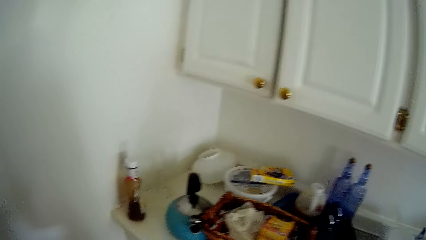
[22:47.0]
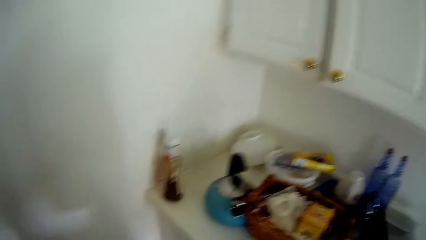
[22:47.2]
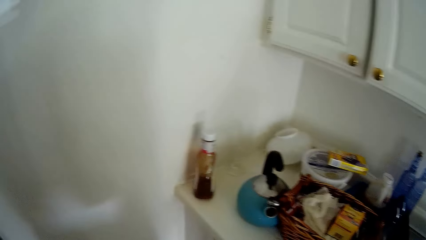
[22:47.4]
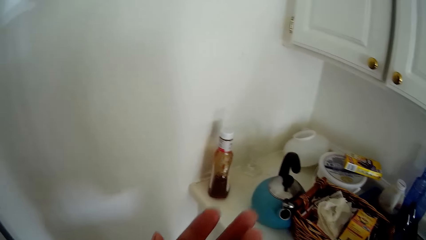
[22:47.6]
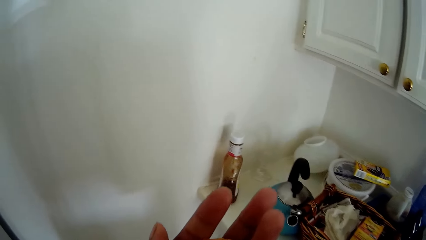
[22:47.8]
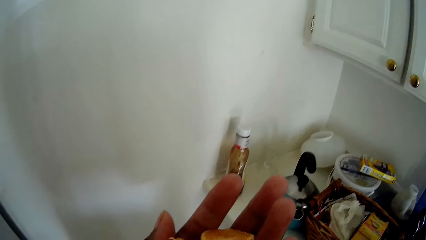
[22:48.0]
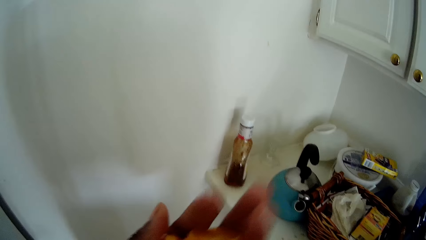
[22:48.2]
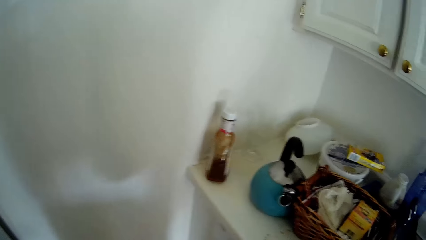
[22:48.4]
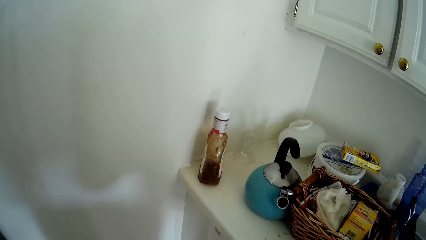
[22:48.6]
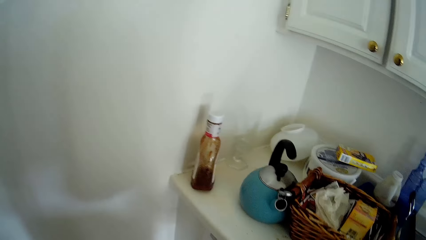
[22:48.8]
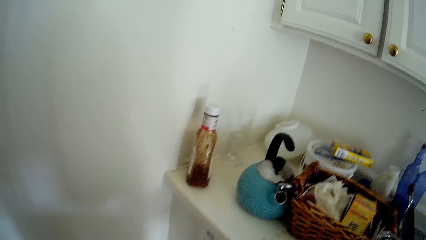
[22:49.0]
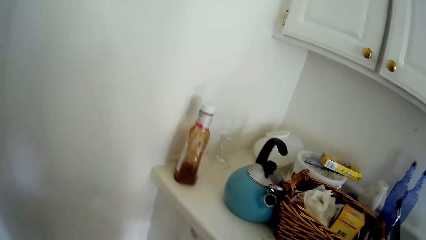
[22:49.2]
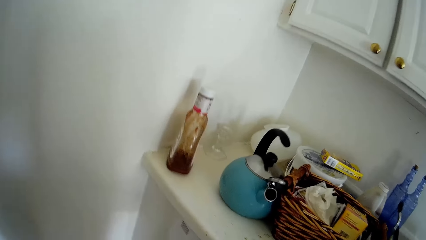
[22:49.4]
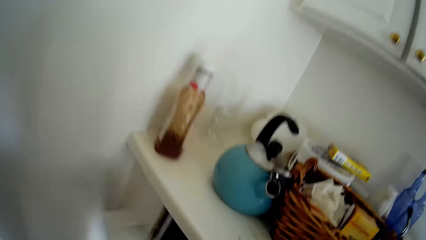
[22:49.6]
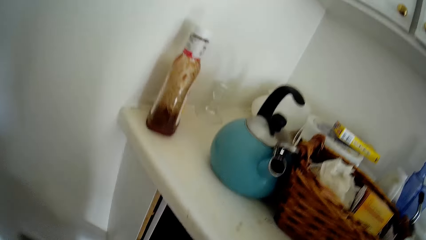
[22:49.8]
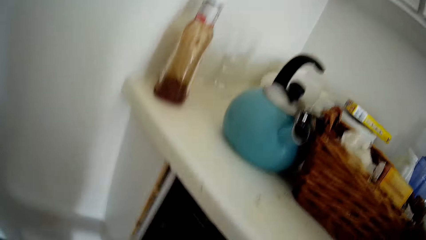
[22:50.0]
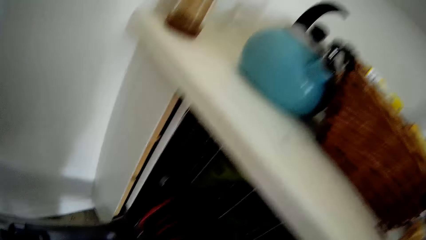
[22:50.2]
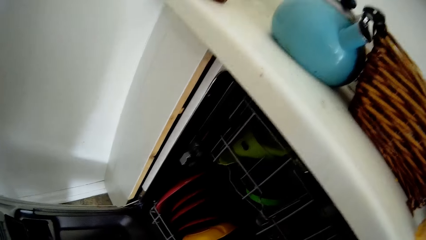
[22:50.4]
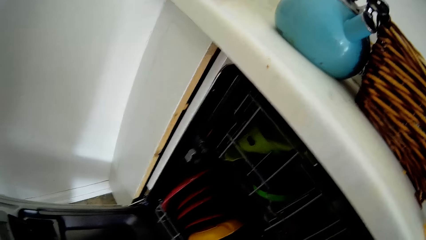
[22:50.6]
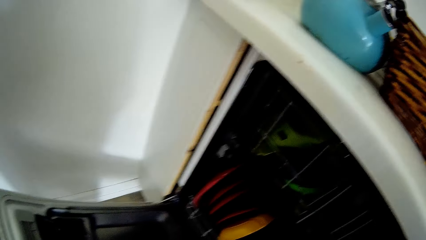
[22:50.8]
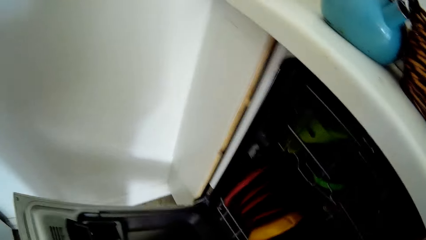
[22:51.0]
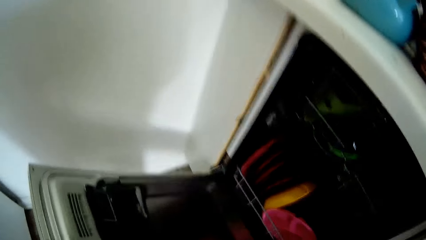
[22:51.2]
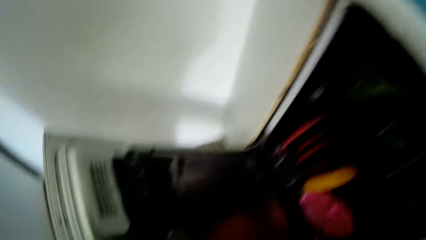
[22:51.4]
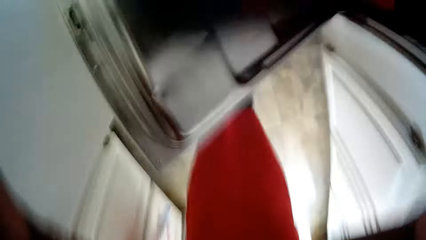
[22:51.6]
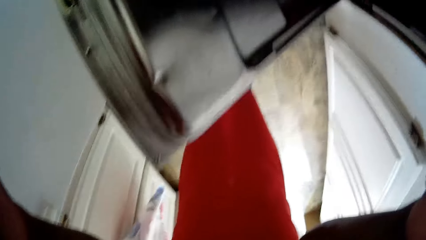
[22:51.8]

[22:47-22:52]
The camera wearer stands along the countertop. She stares at her palm. She opens a dishwasher or under-sink cabinet door with her left hand.
